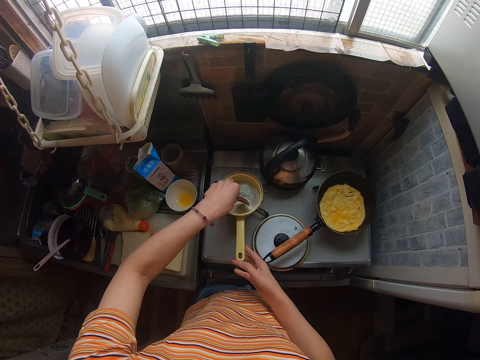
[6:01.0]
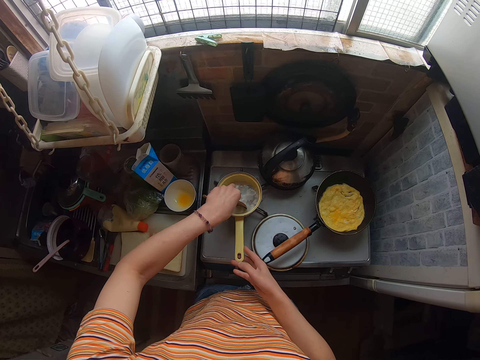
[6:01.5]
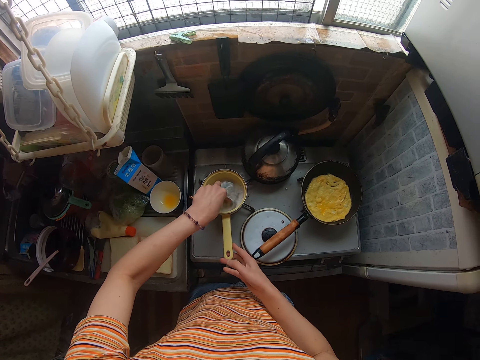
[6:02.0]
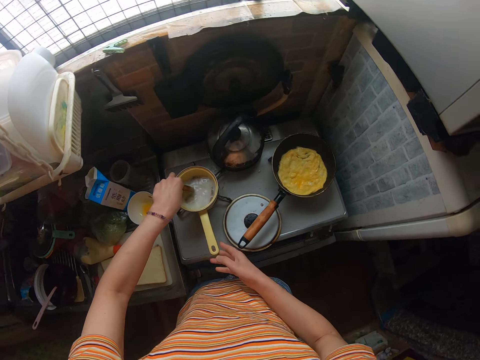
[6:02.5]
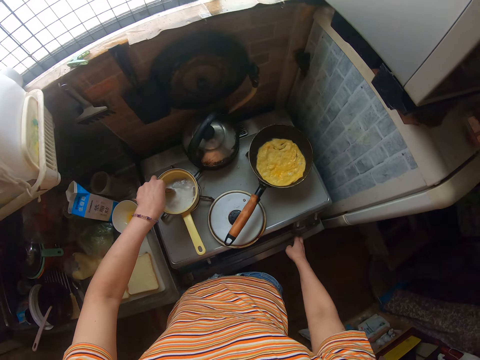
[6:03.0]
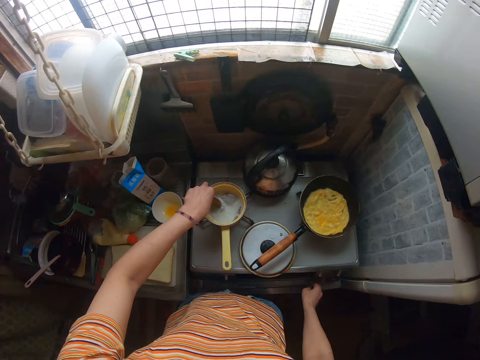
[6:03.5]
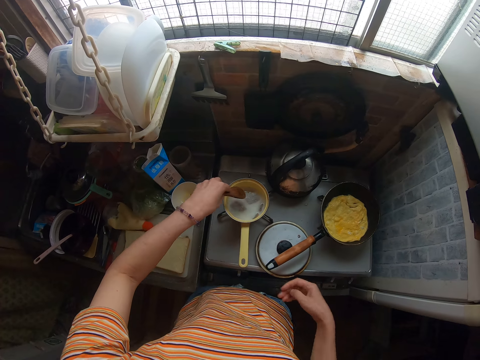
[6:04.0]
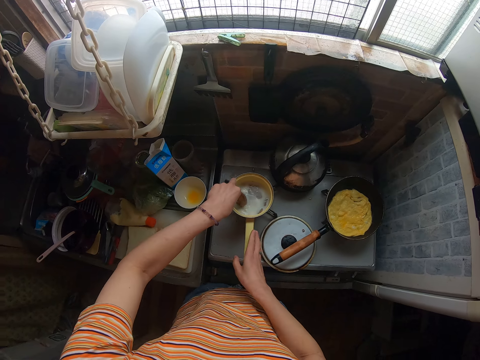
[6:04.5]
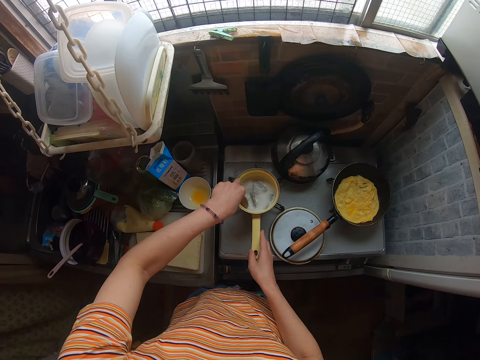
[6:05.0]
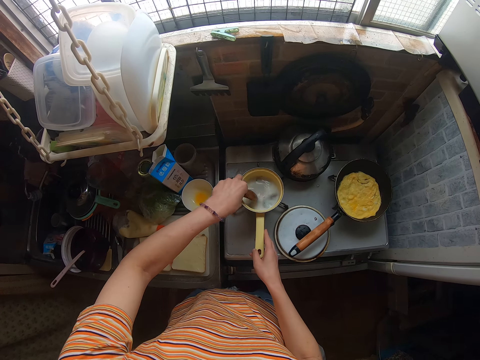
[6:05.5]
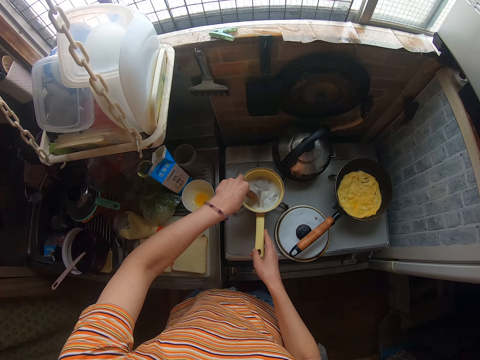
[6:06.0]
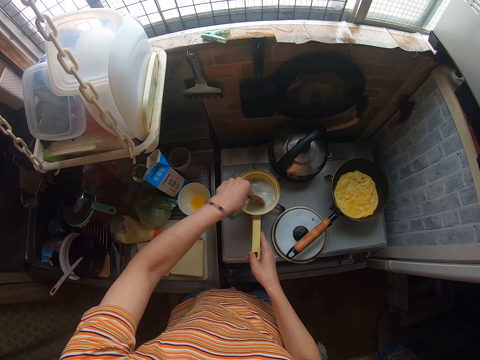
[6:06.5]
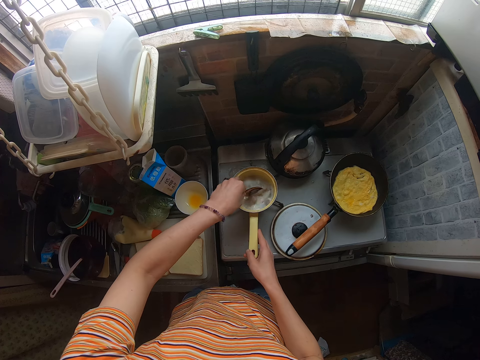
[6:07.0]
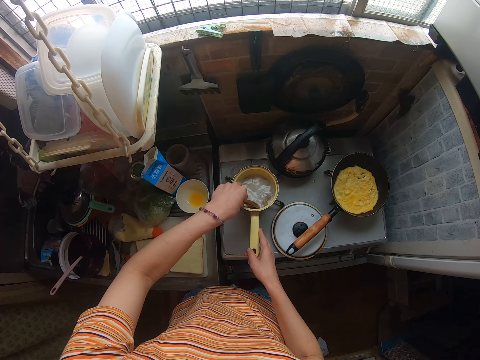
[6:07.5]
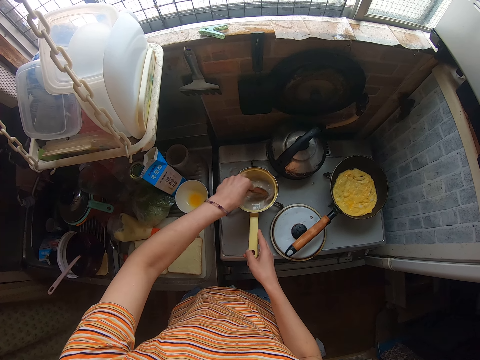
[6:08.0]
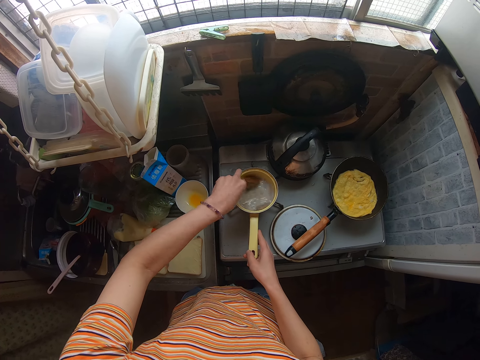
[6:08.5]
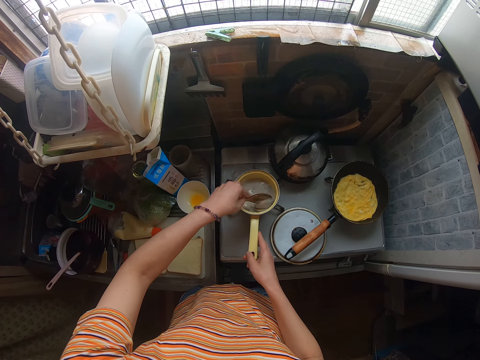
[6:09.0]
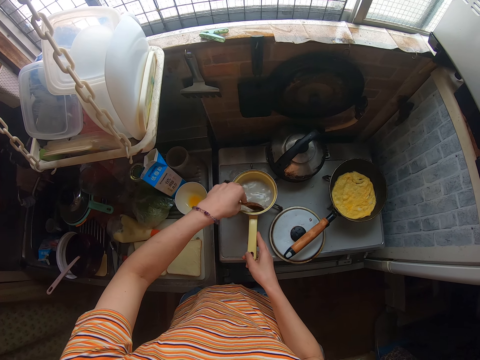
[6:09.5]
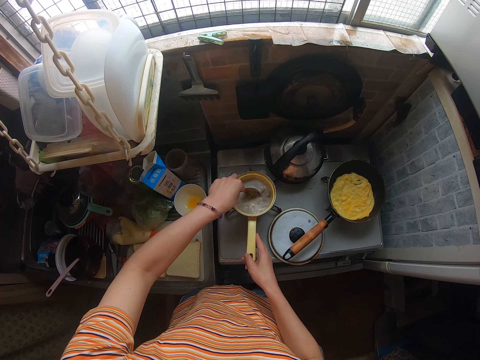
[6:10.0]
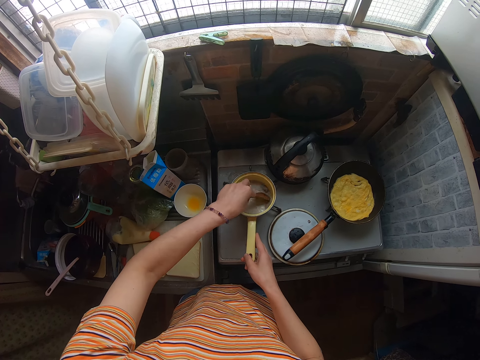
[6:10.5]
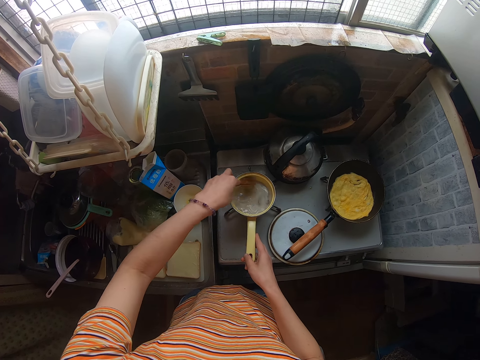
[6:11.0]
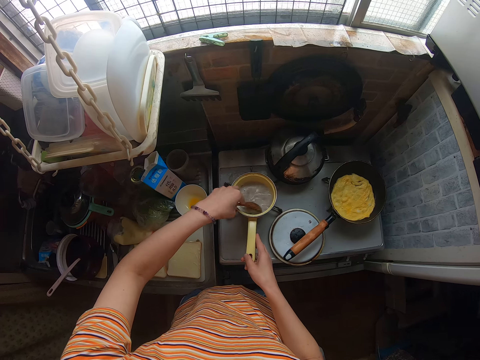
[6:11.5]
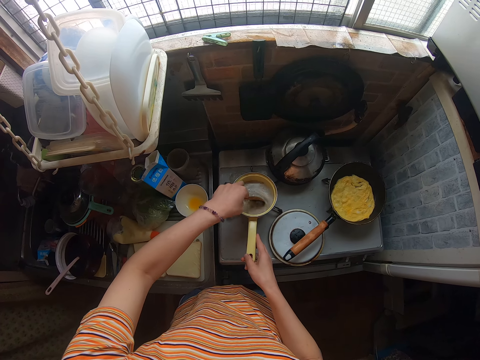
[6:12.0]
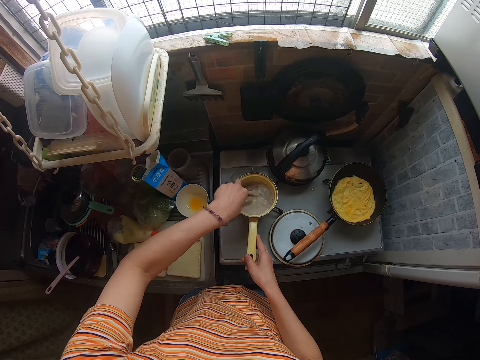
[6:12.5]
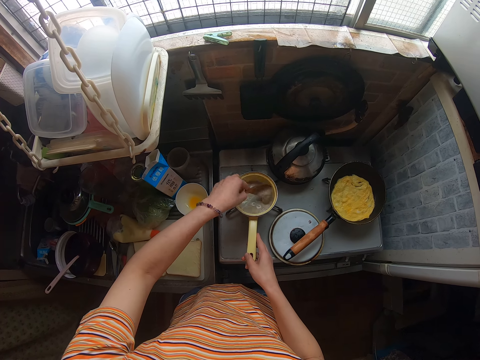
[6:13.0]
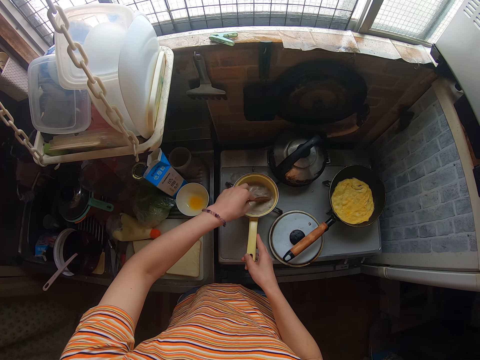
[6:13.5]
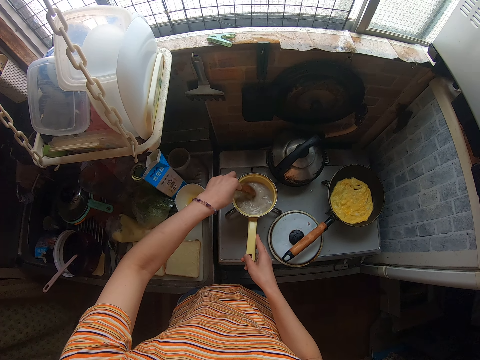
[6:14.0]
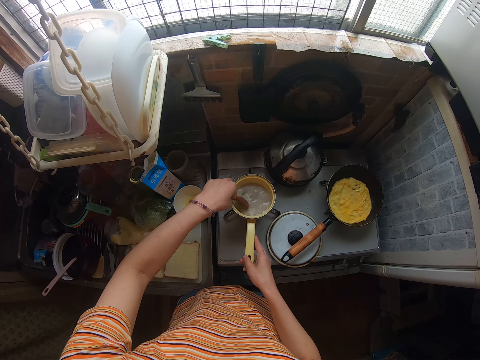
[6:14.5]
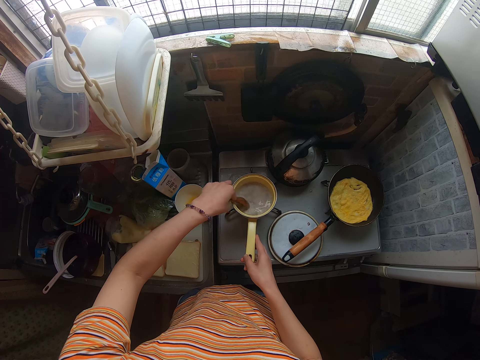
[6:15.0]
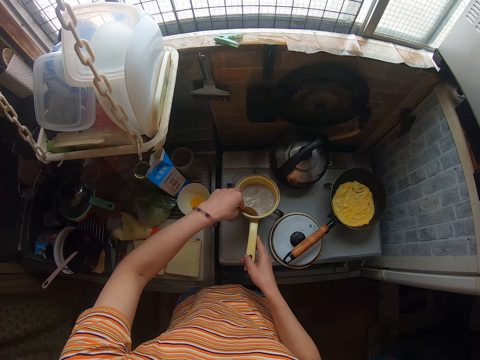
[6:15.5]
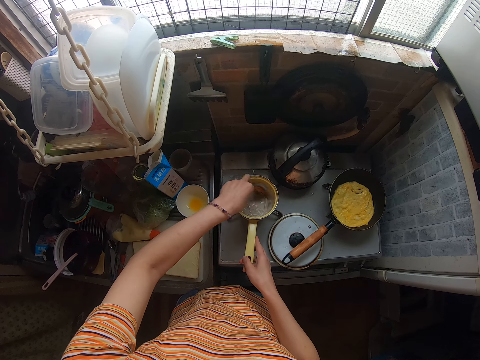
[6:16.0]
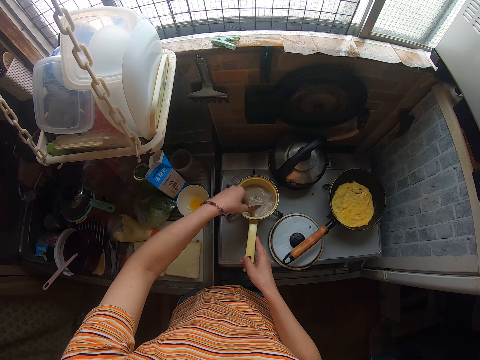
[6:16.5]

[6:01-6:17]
The camera wearer touches the gas. They turn off the burner of the frying pan. They stir the content of the sauce pan. They mix the mince meat repeatedly.

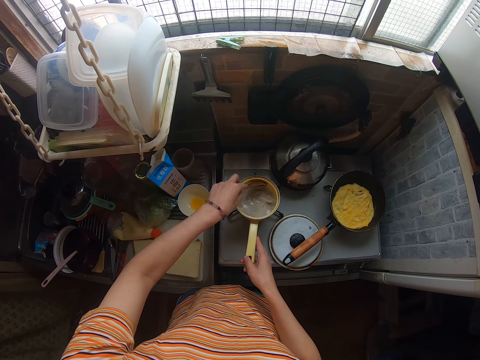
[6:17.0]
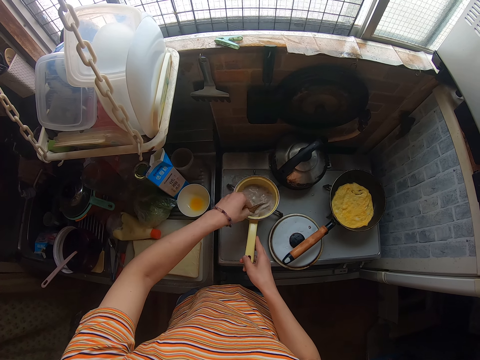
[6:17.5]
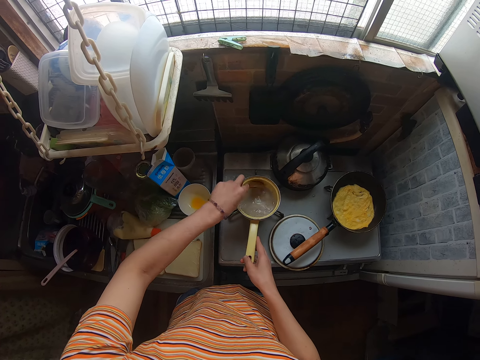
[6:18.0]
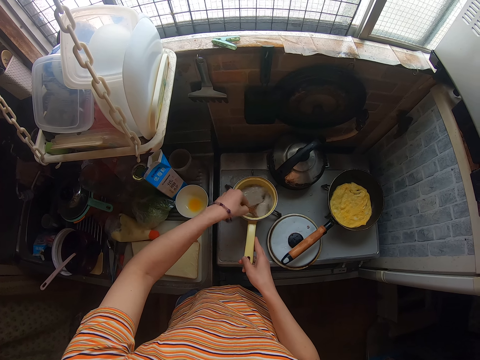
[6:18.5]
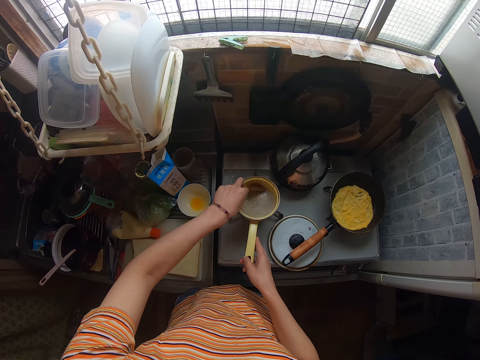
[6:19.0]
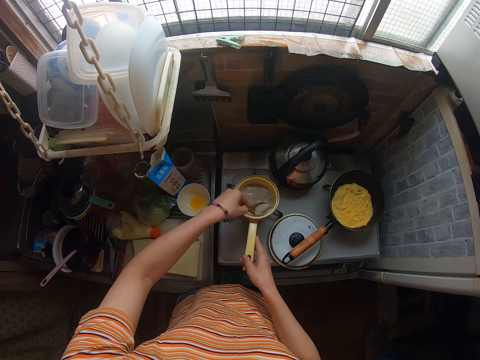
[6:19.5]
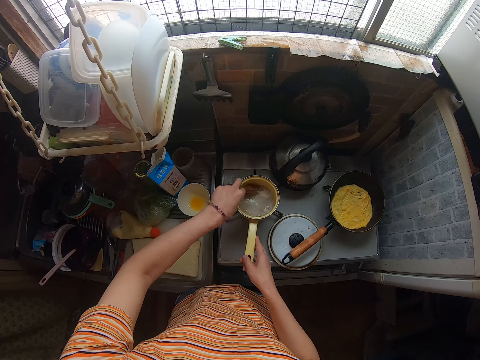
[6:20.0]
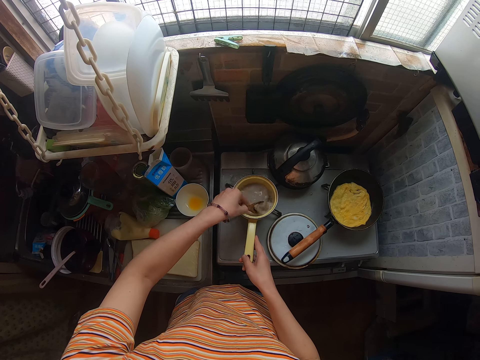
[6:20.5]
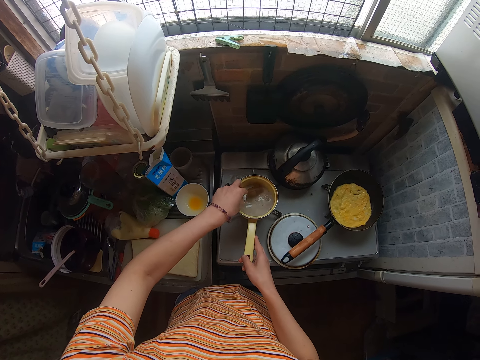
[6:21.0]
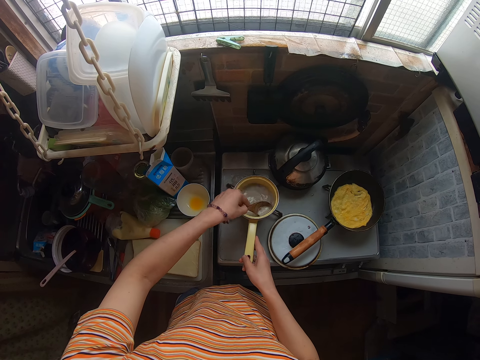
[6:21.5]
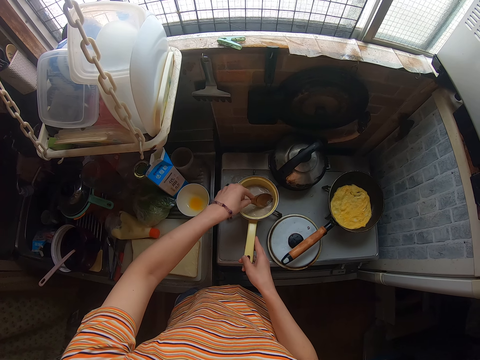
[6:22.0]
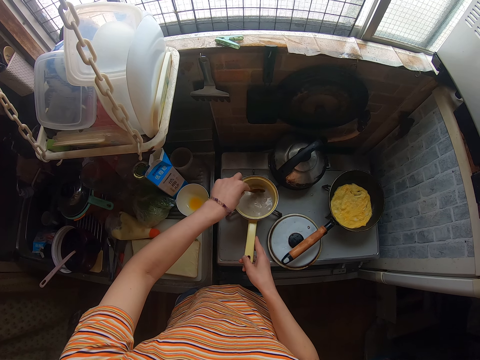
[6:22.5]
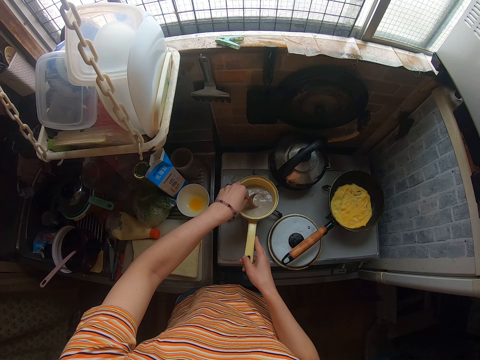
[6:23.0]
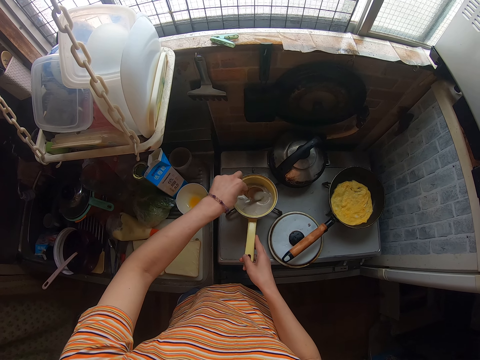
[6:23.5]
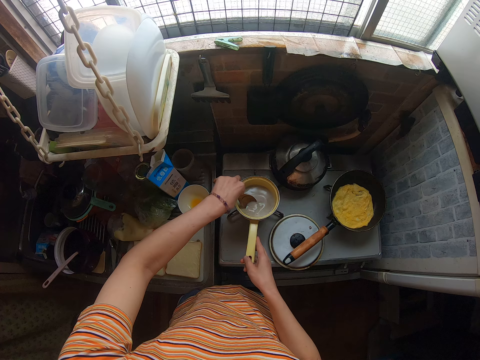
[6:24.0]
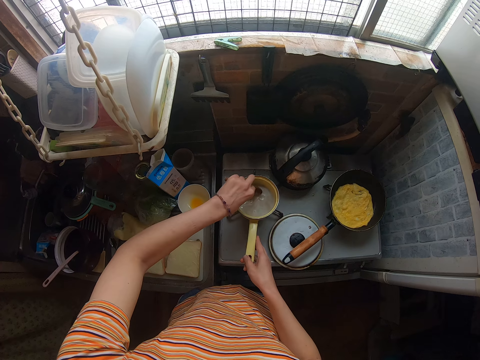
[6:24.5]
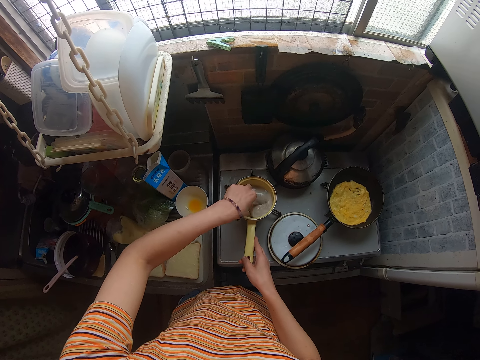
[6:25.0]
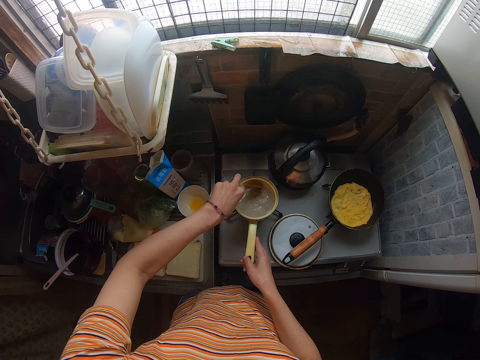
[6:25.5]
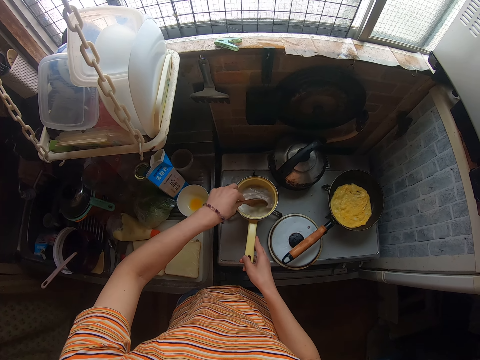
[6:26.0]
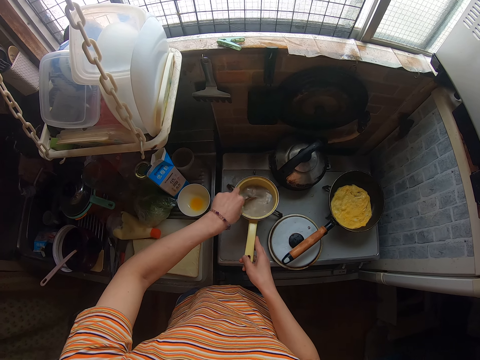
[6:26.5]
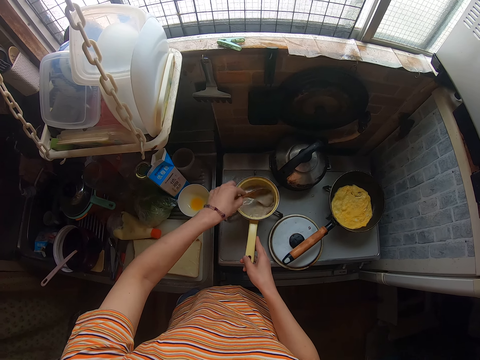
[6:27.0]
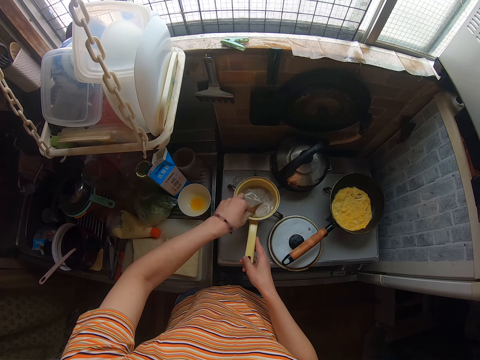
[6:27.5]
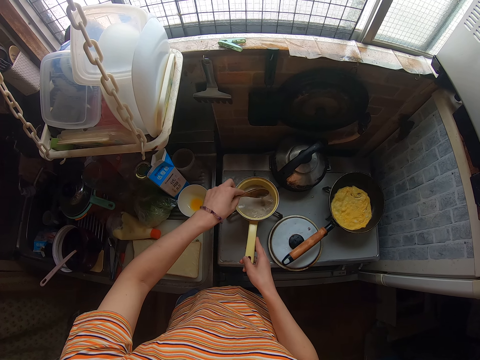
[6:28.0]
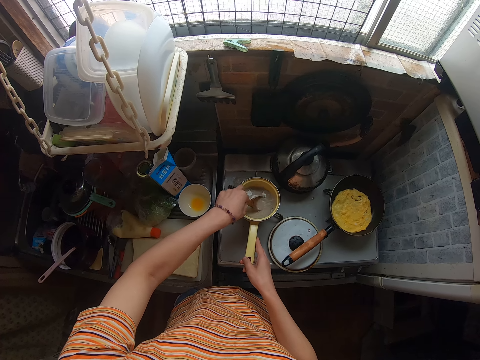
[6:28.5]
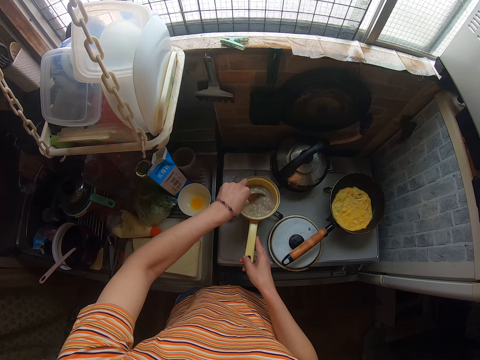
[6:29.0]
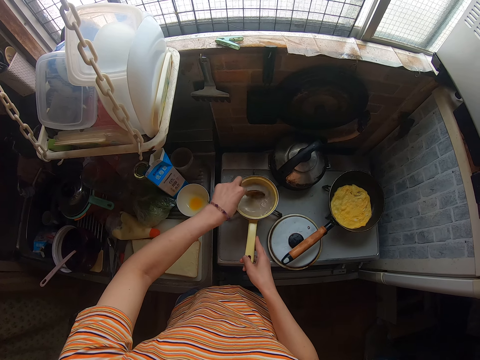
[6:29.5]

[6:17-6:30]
The camera wearer mixes the mince meat repeatedly.
